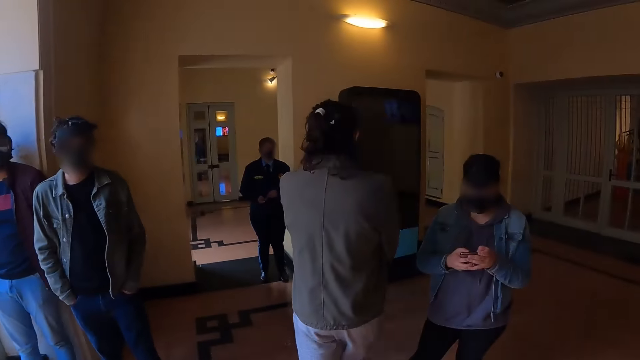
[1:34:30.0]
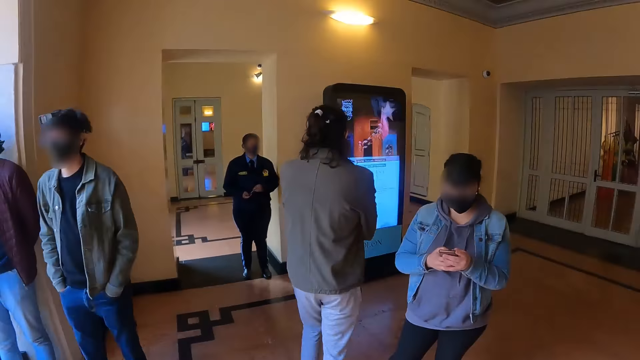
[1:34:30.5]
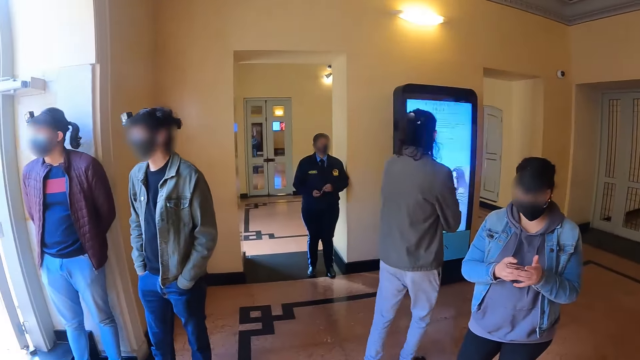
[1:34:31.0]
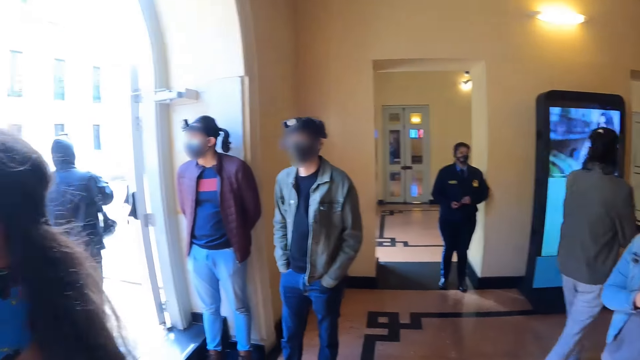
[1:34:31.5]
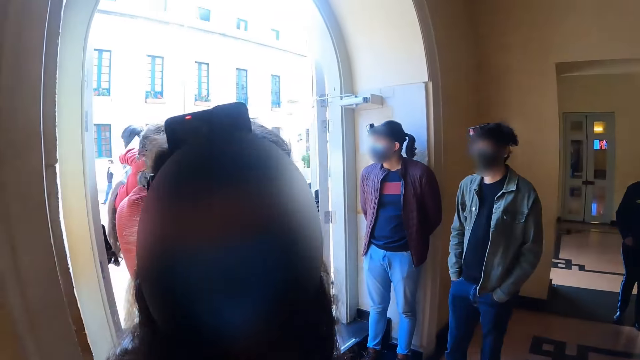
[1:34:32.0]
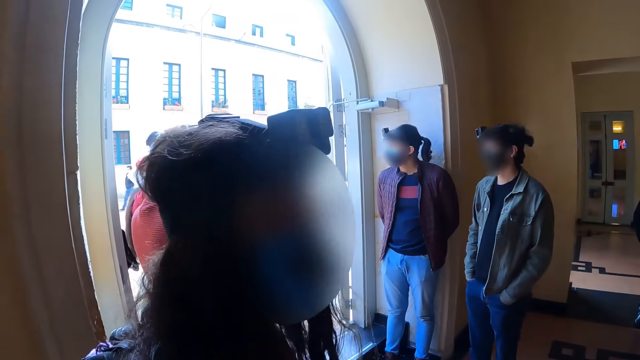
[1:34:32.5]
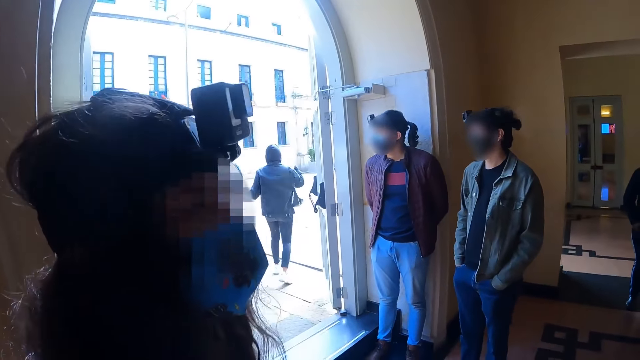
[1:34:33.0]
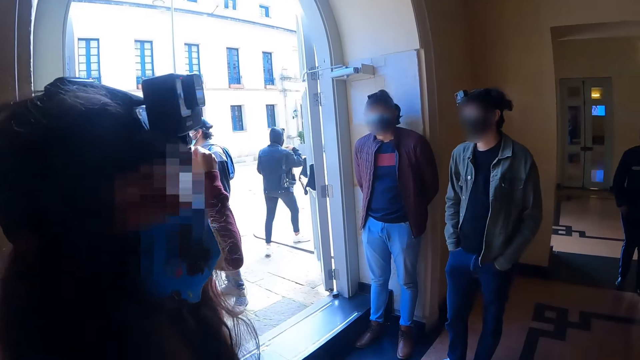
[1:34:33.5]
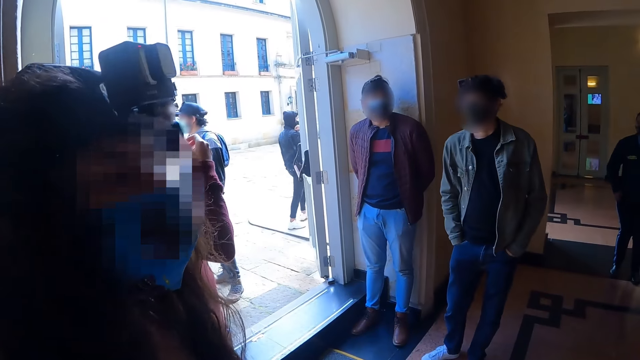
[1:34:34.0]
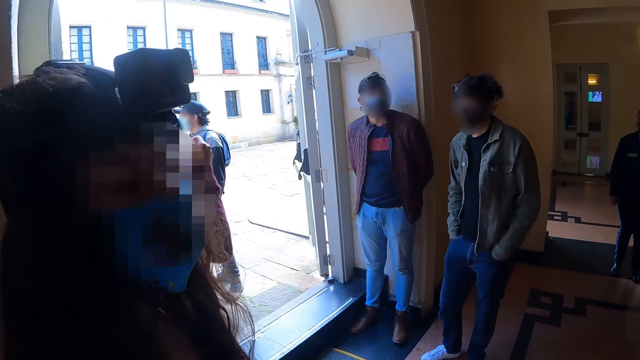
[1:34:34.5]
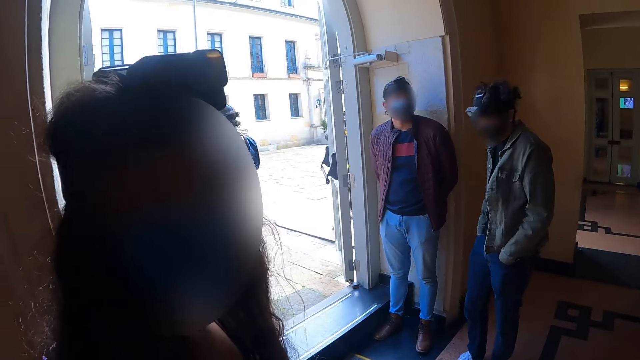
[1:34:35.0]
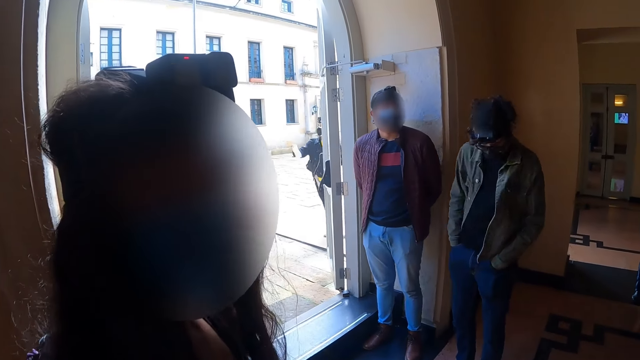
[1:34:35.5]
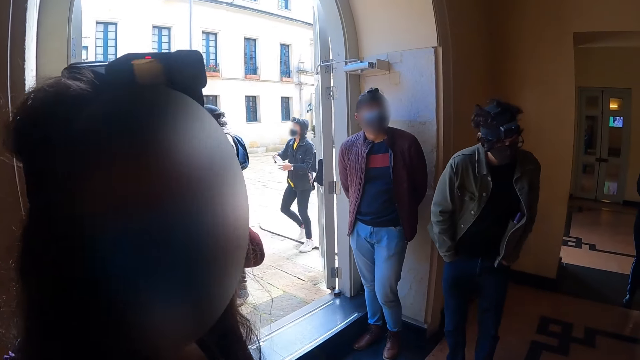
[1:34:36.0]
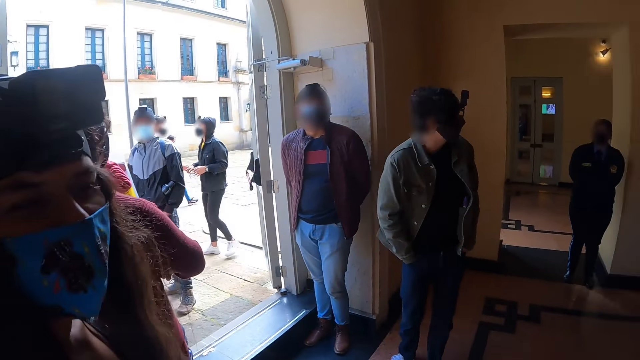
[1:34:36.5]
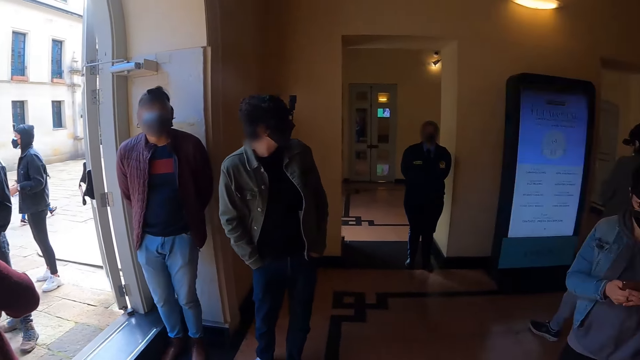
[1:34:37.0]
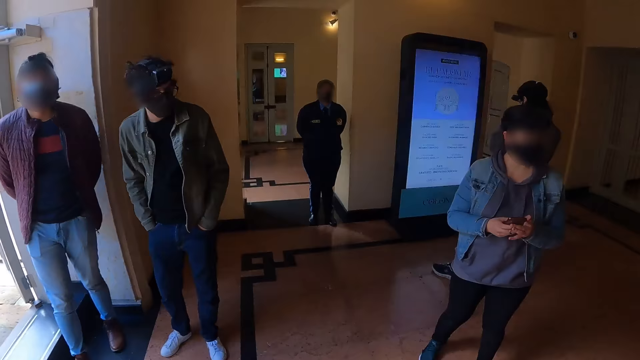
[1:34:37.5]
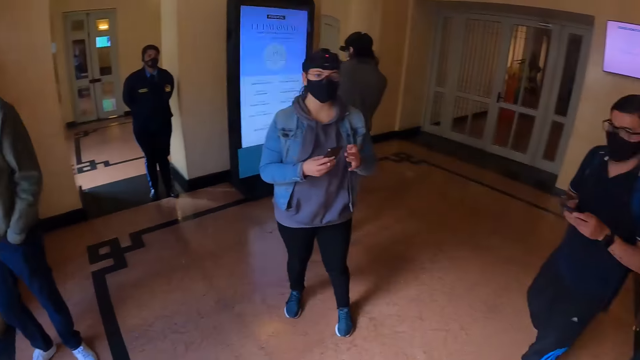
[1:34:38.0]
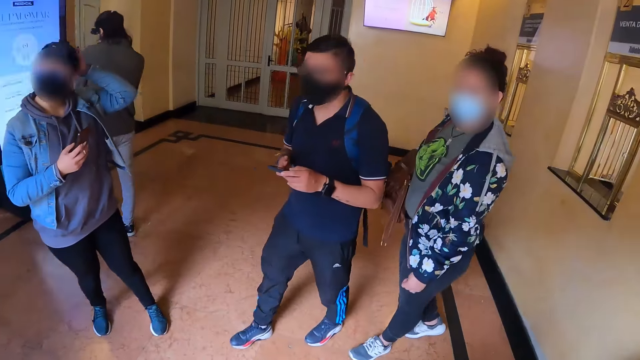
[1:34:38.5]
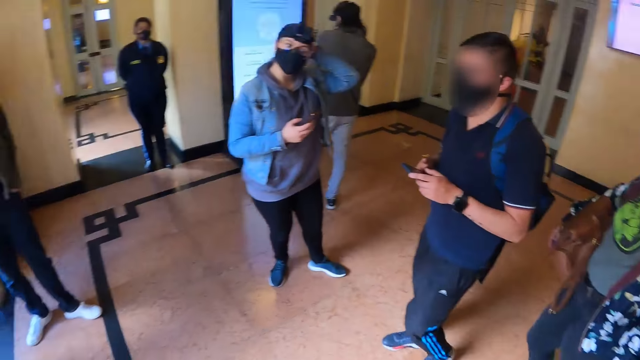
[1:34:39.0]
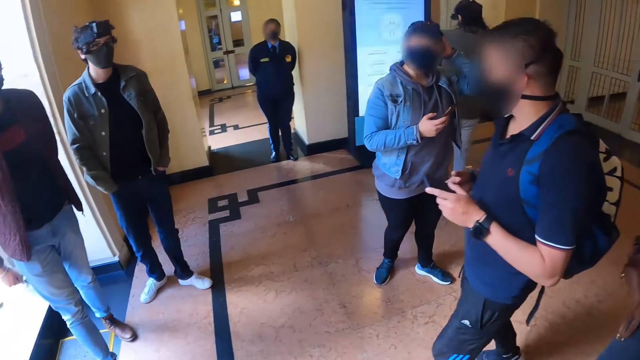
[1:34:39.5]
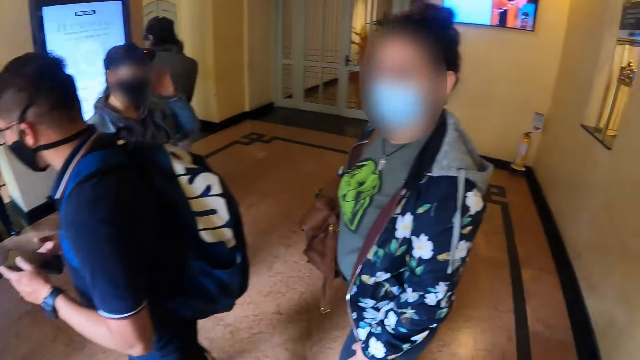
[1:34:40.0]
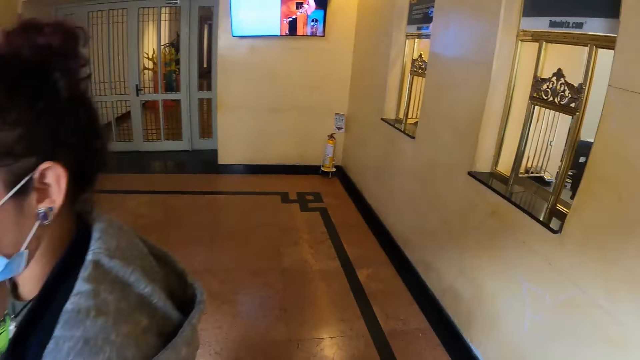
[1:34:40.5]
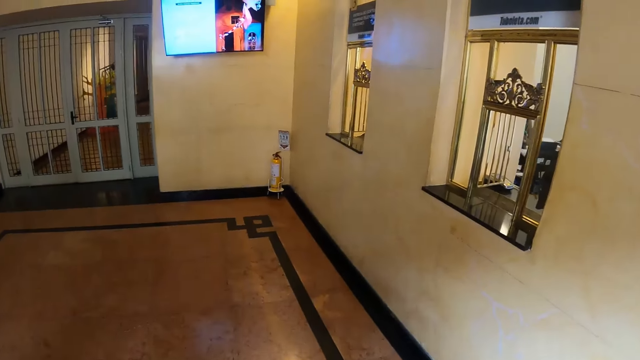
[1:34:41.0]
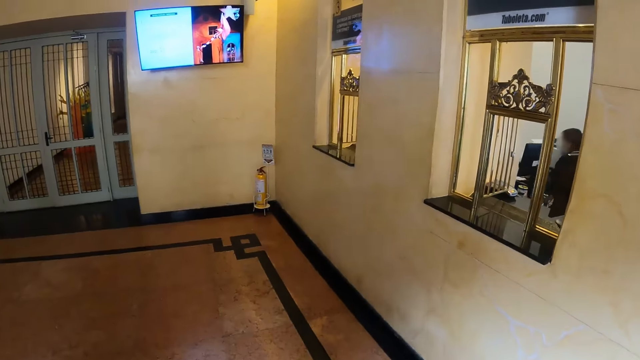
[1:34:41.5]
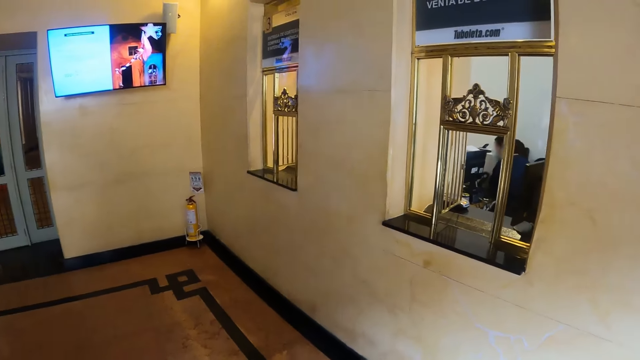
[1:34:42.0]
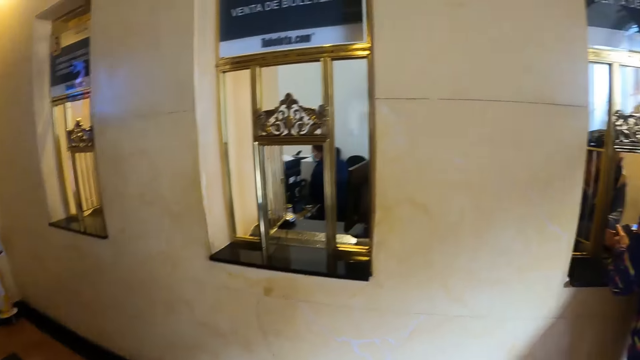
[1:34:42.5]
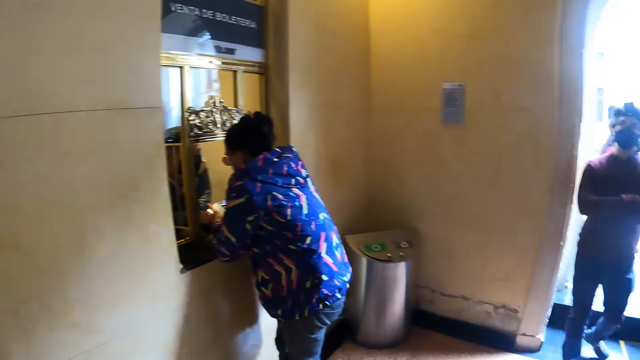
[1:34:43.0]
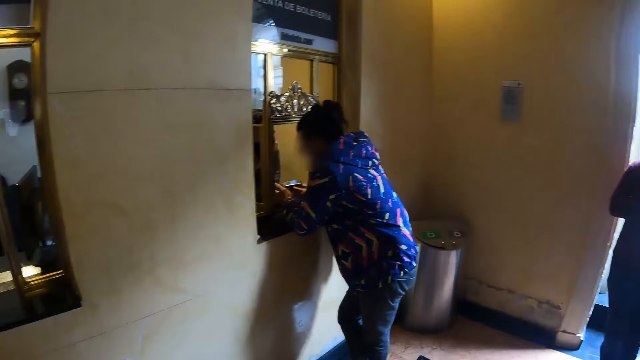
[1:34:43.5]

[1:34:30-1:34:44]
A woman interacts with the camera wearer. The camera wearer looks around the room.

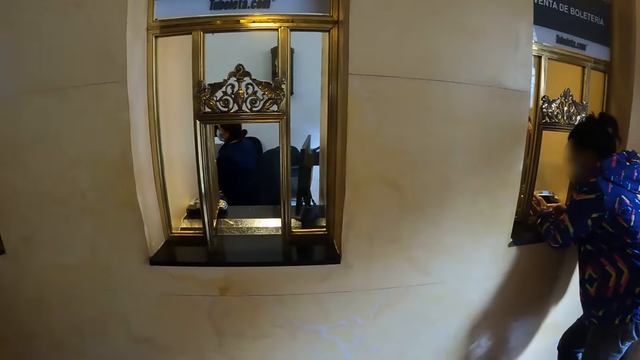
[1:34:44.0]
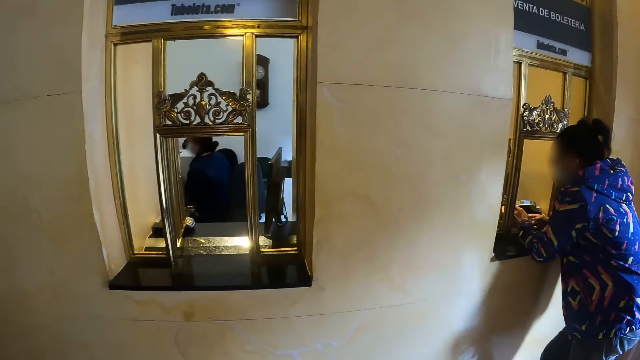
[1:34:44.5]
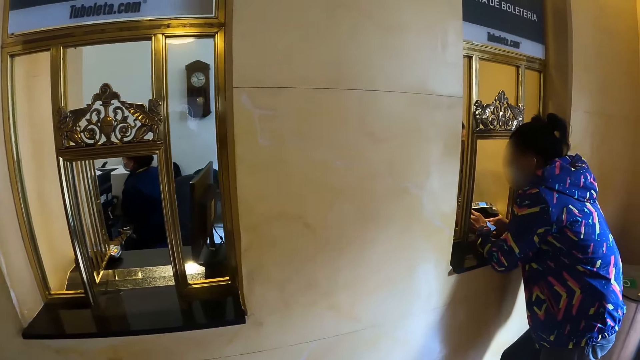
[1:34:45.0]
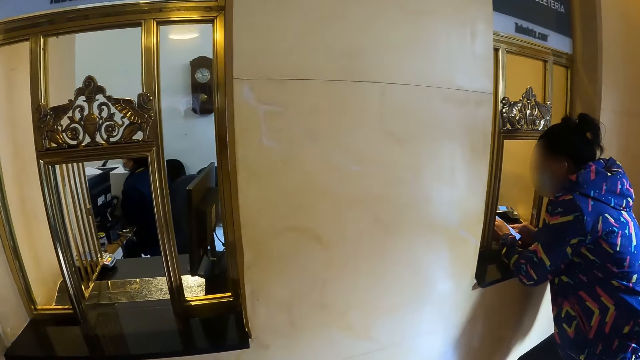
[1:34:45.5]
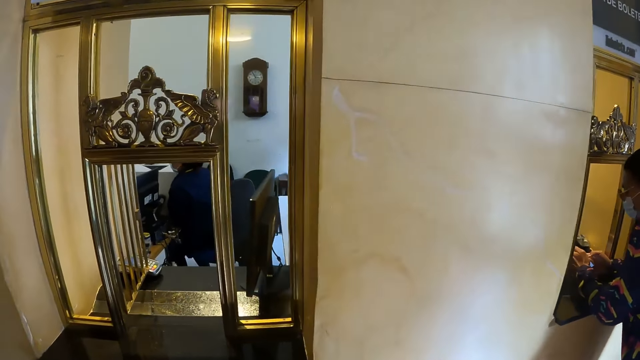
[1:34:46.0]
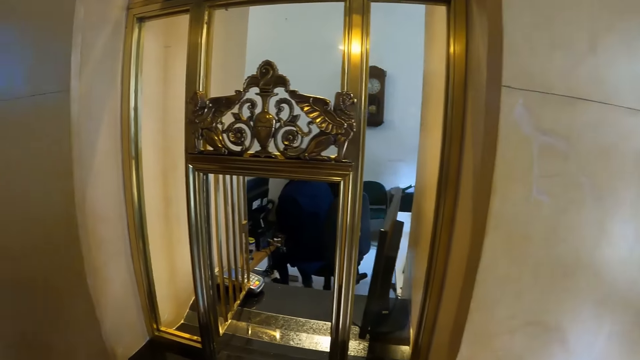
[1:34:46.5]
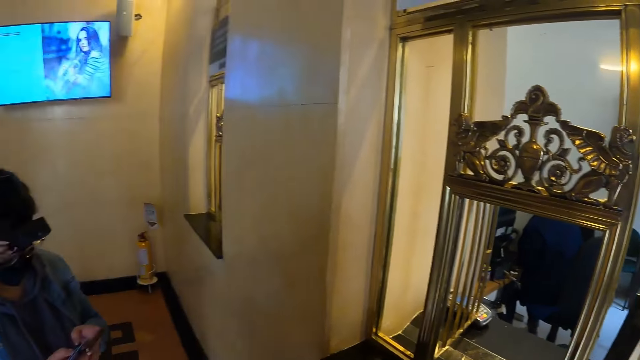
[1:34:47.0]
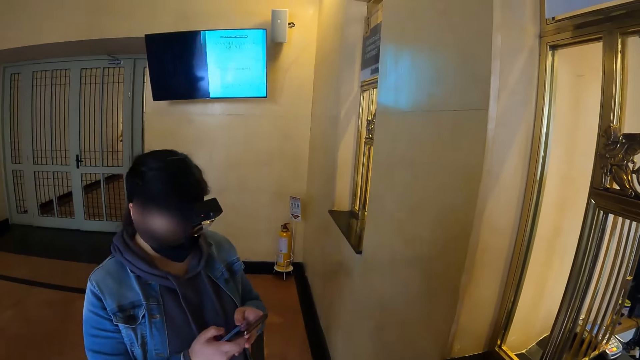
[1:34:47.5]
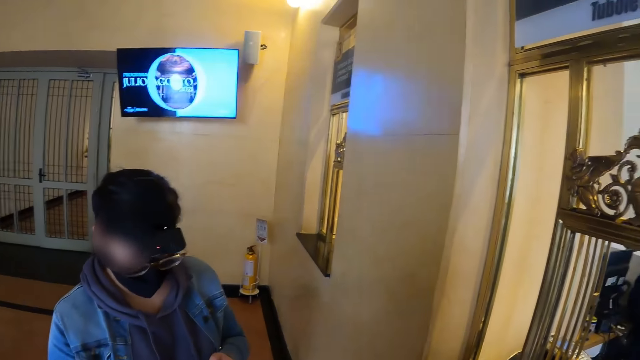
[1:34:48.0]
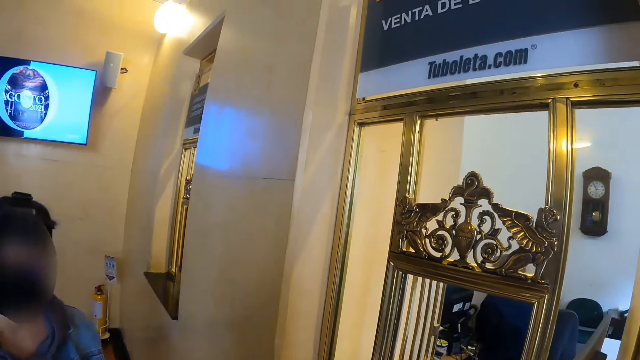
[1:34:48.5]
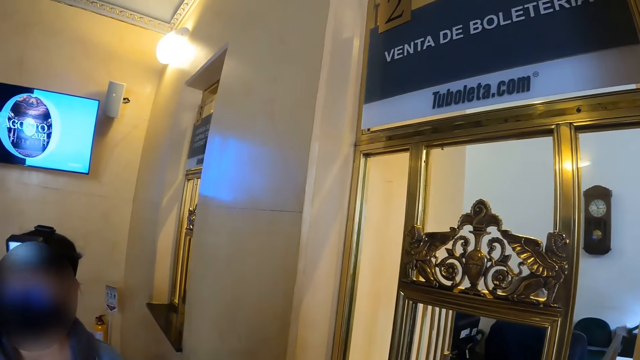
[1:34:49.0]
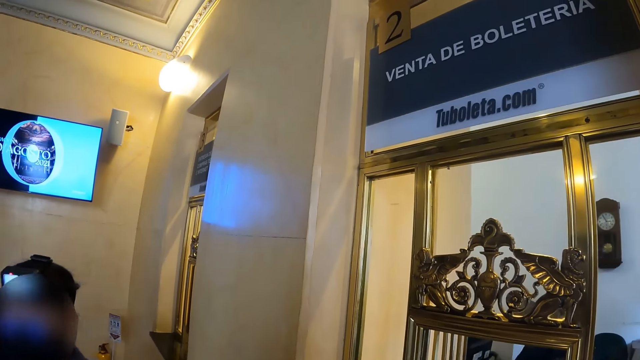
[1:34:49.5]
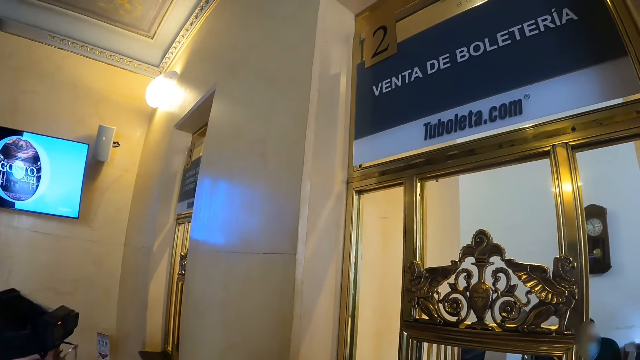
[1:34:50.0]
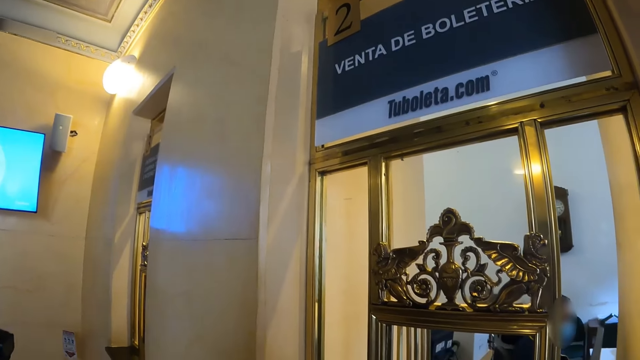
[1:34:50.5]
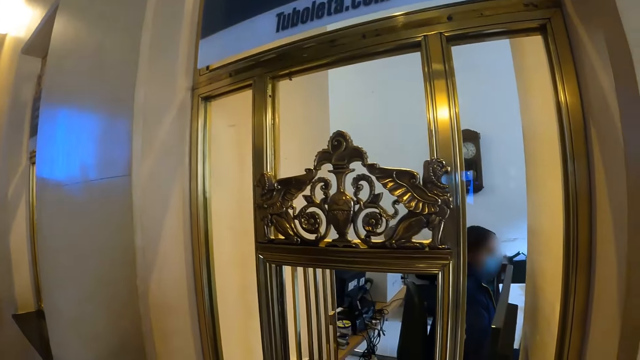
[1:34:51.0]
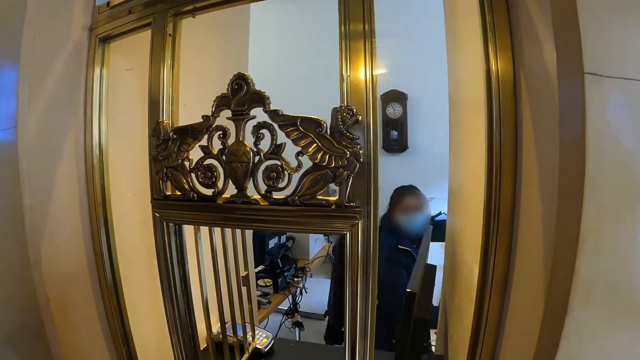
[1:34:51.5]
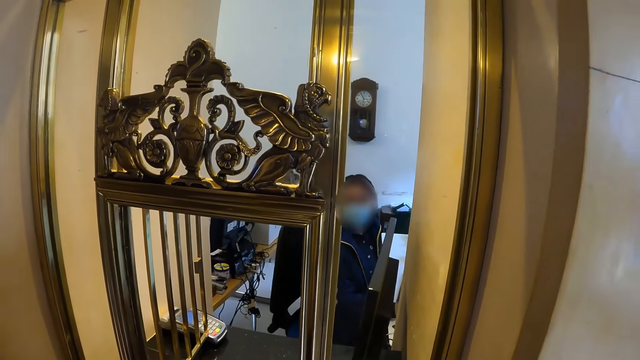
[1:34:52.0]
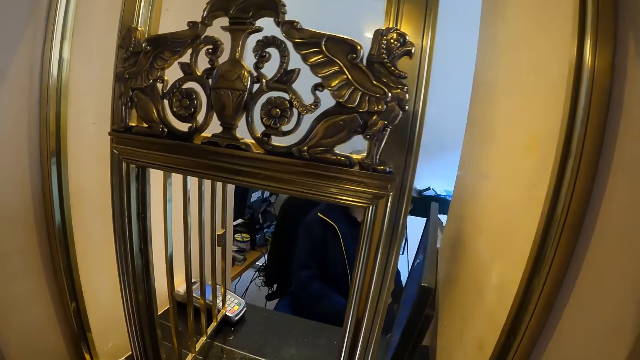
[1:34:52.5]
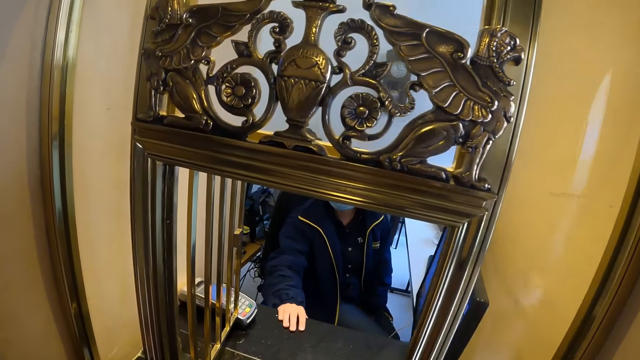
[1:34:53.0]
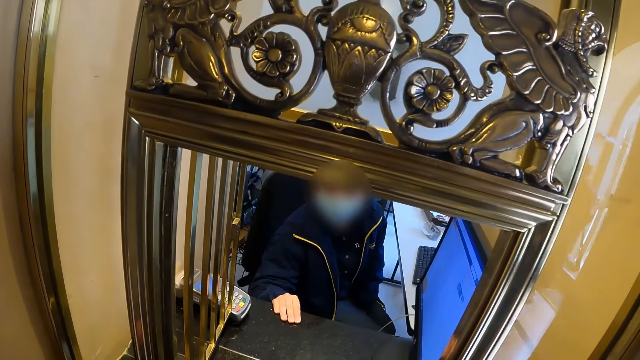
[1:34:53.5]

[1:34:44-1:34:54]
The camera wearer turns towards a woman. The woman operates her phone. The camera wearer interacts with the woman and converses with a man. They move towards the counter. Another woman moves towards the camera wearer.
